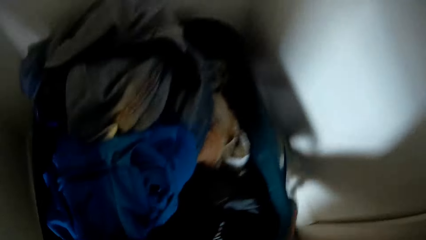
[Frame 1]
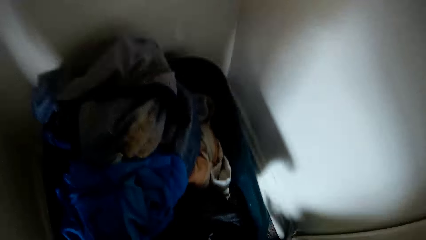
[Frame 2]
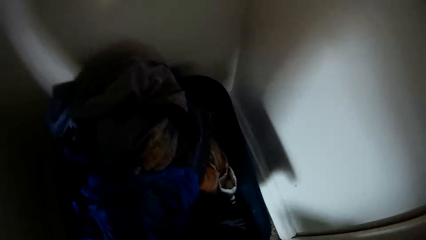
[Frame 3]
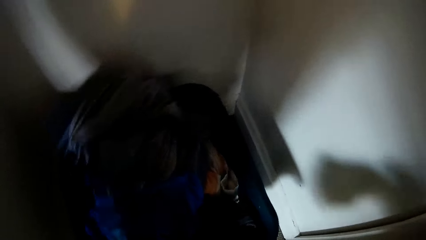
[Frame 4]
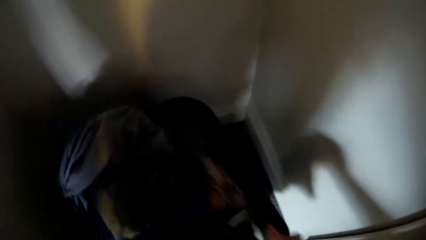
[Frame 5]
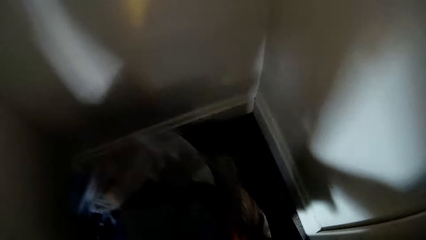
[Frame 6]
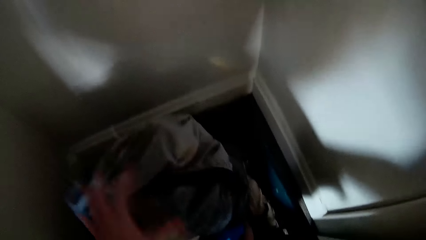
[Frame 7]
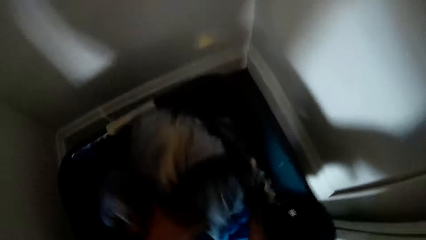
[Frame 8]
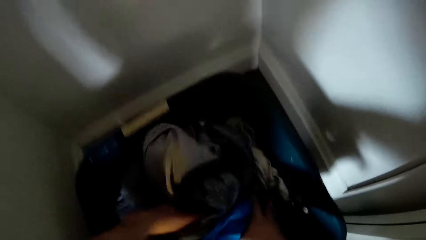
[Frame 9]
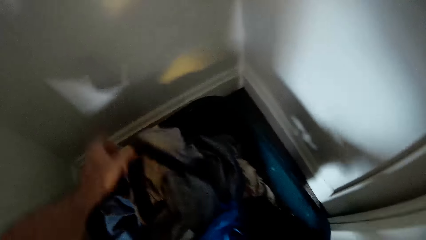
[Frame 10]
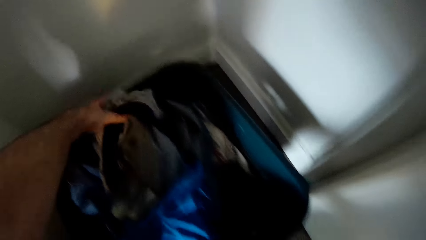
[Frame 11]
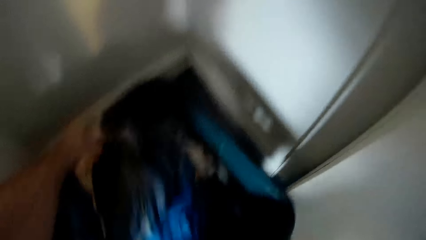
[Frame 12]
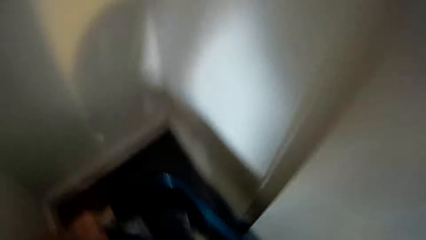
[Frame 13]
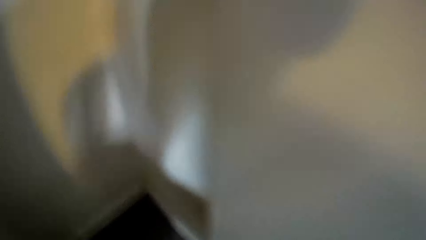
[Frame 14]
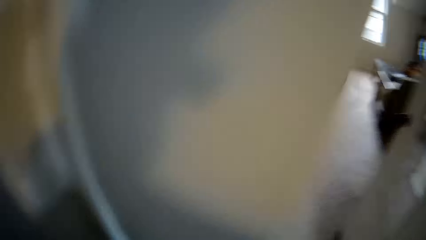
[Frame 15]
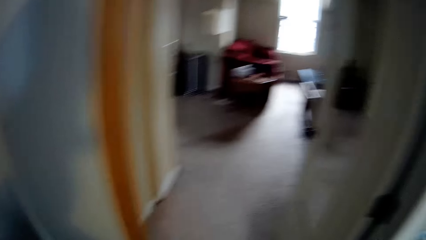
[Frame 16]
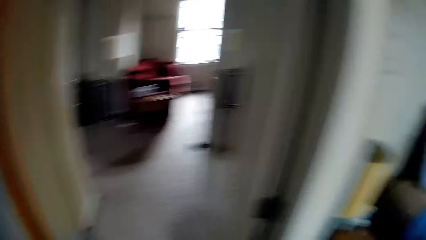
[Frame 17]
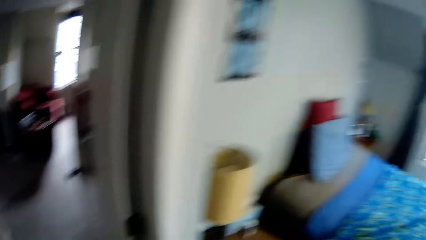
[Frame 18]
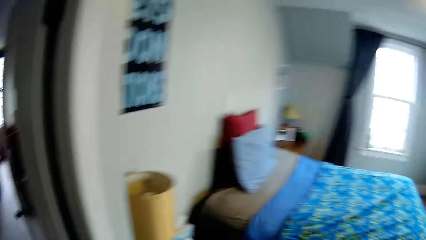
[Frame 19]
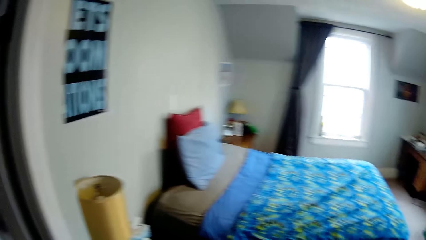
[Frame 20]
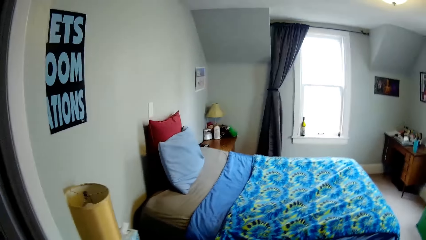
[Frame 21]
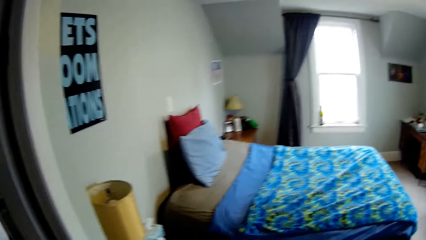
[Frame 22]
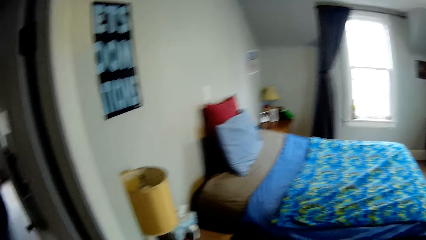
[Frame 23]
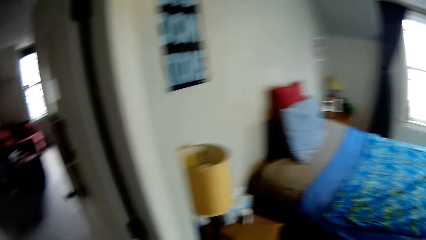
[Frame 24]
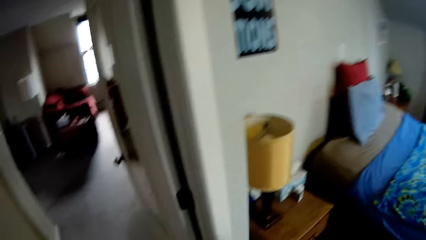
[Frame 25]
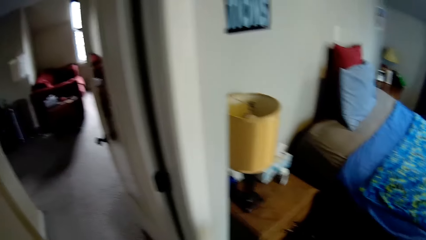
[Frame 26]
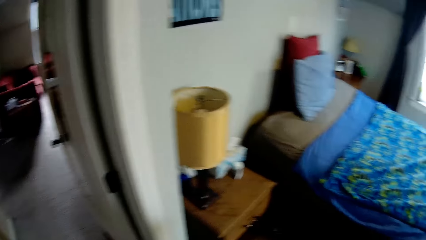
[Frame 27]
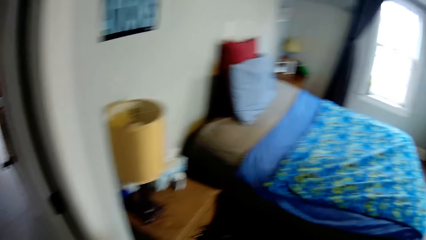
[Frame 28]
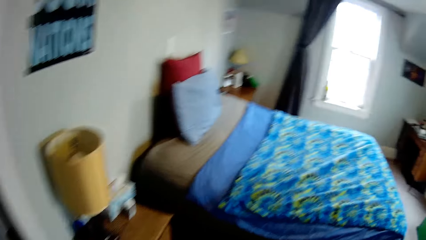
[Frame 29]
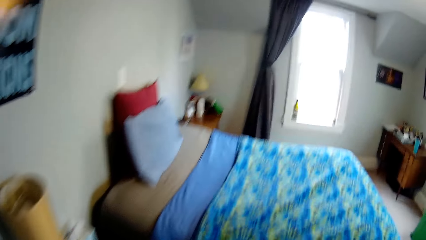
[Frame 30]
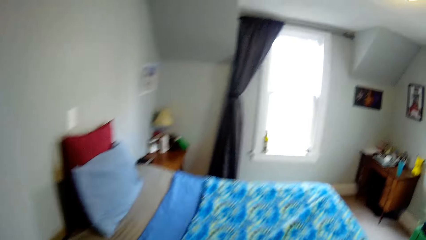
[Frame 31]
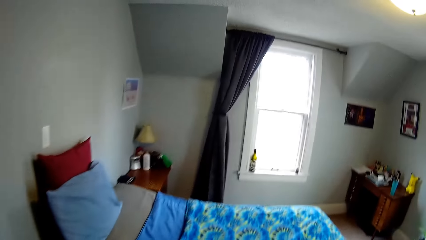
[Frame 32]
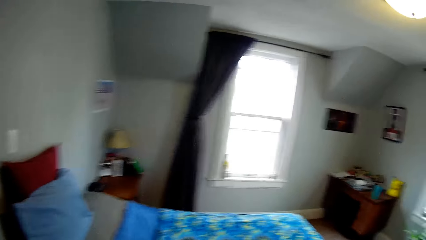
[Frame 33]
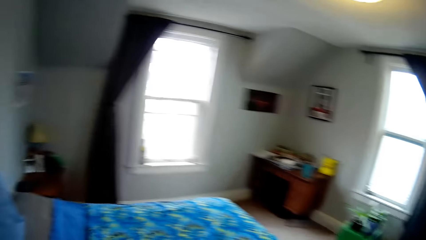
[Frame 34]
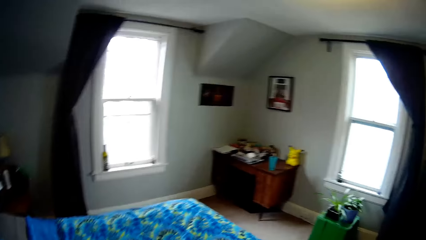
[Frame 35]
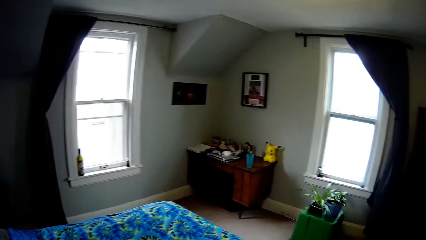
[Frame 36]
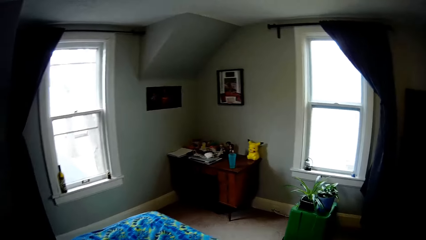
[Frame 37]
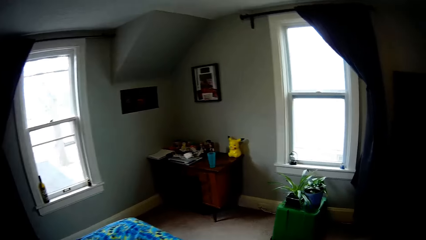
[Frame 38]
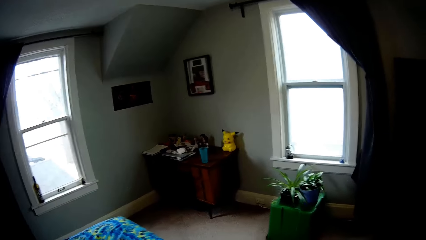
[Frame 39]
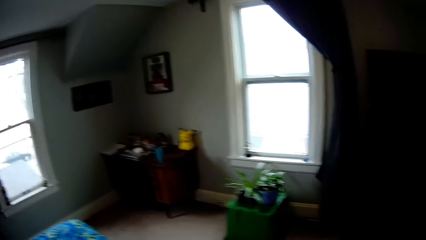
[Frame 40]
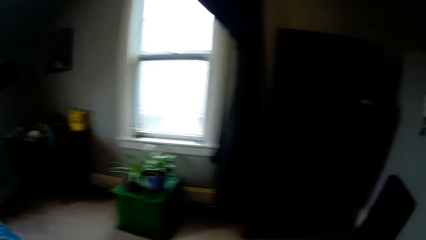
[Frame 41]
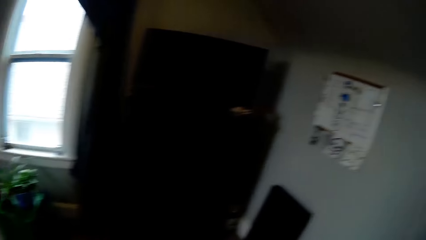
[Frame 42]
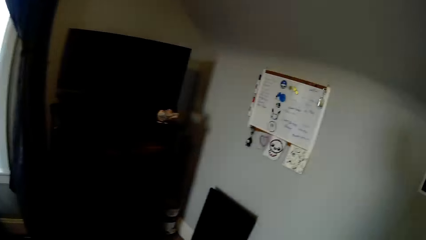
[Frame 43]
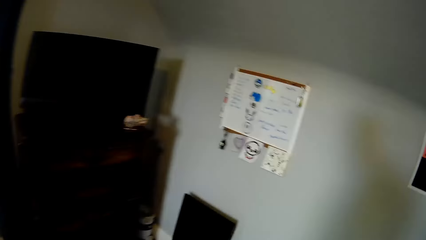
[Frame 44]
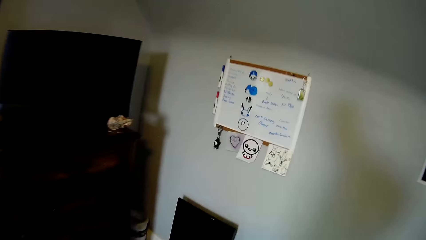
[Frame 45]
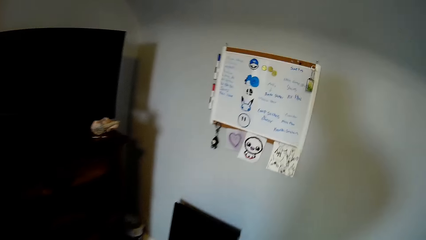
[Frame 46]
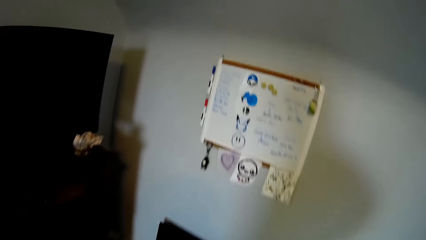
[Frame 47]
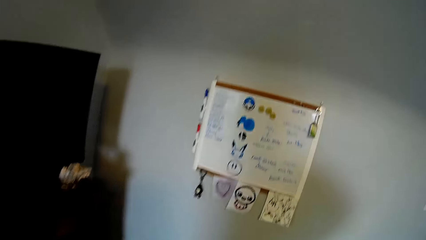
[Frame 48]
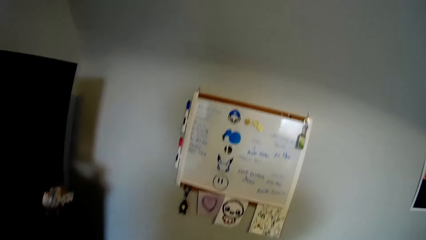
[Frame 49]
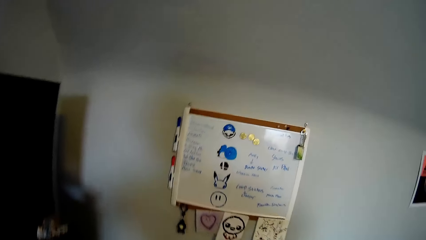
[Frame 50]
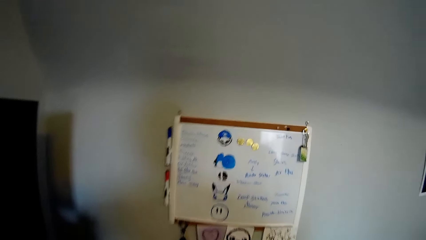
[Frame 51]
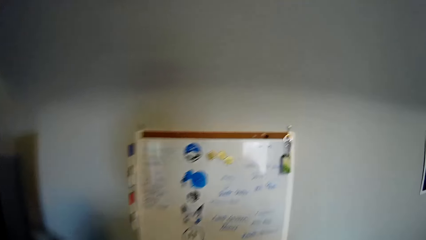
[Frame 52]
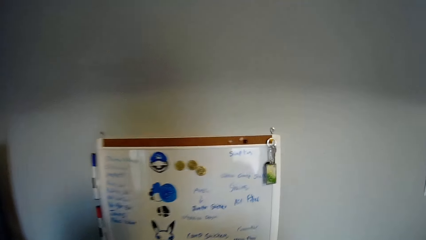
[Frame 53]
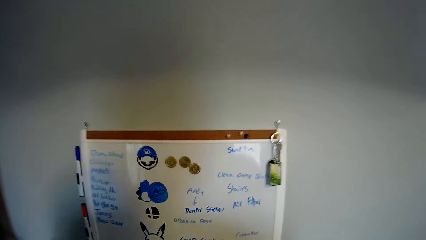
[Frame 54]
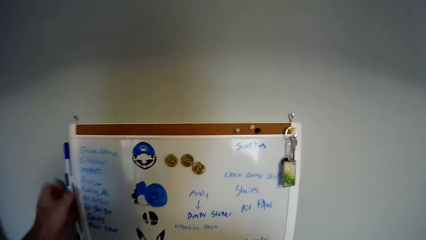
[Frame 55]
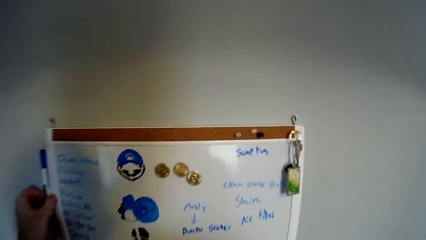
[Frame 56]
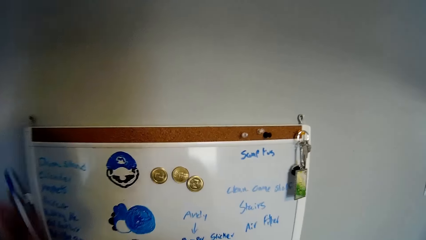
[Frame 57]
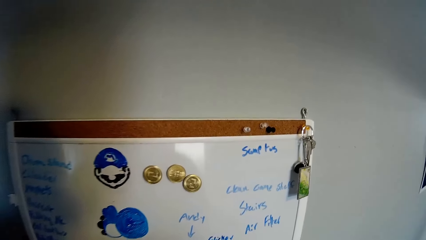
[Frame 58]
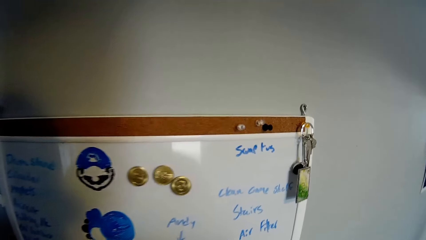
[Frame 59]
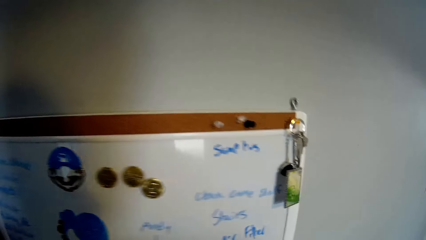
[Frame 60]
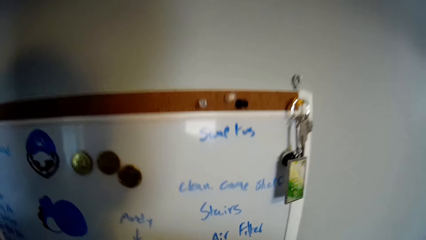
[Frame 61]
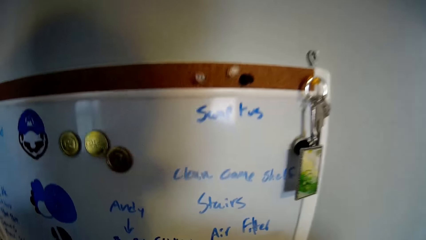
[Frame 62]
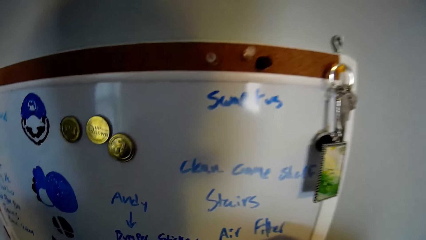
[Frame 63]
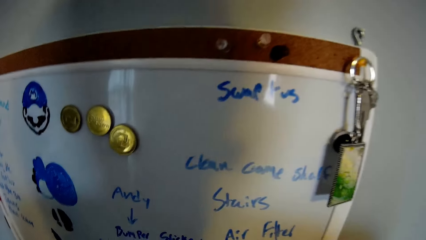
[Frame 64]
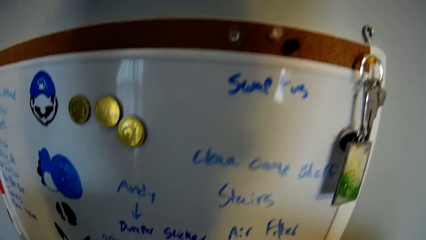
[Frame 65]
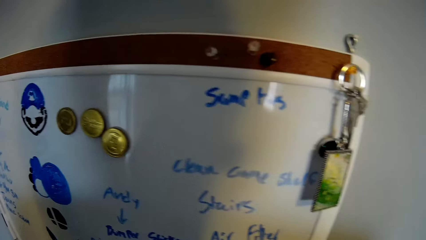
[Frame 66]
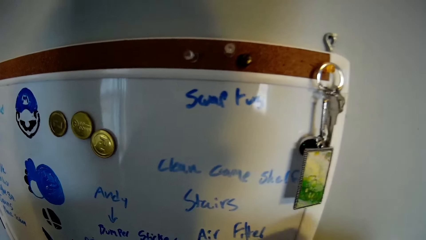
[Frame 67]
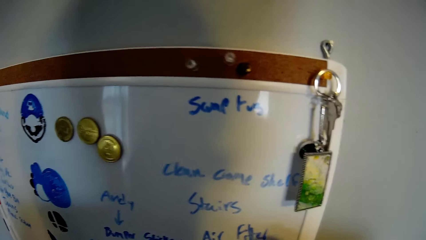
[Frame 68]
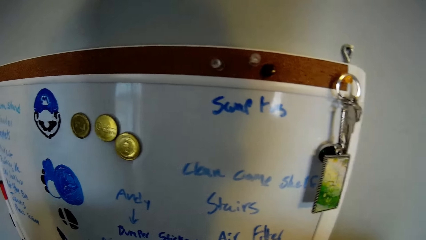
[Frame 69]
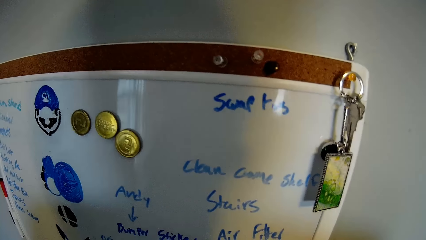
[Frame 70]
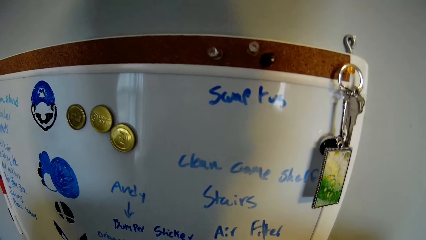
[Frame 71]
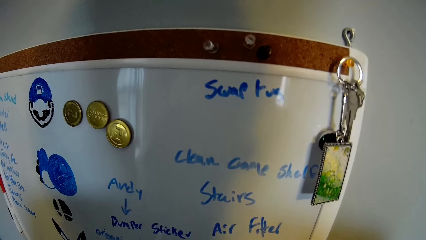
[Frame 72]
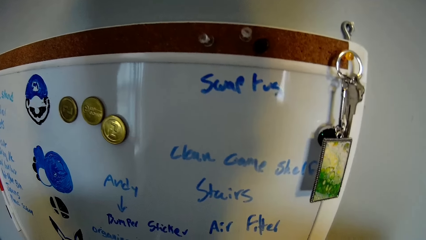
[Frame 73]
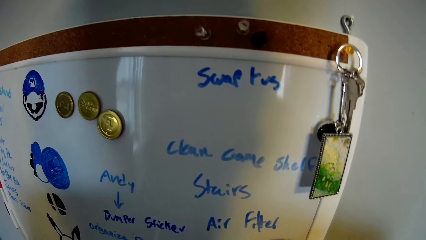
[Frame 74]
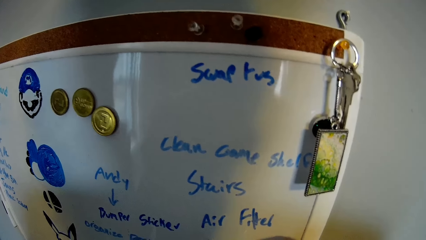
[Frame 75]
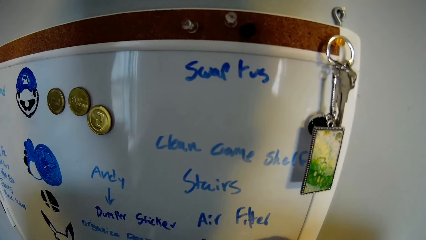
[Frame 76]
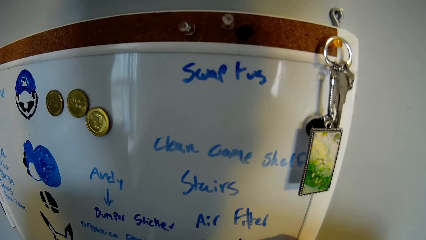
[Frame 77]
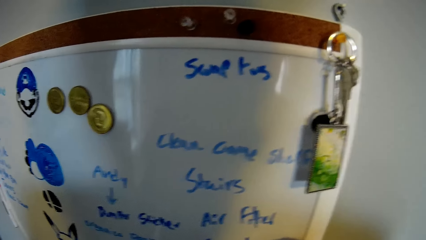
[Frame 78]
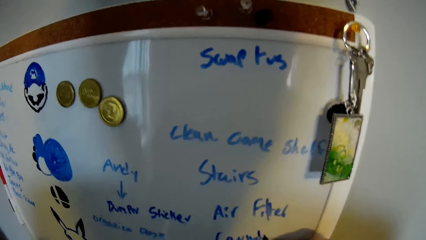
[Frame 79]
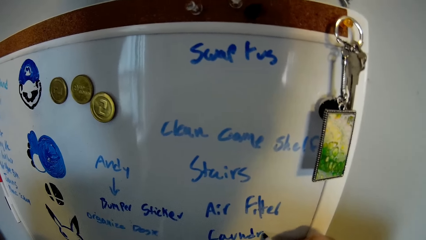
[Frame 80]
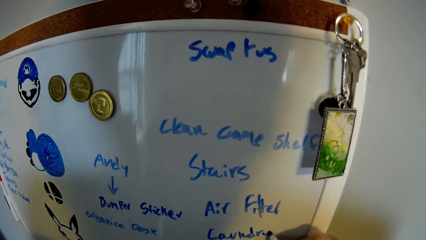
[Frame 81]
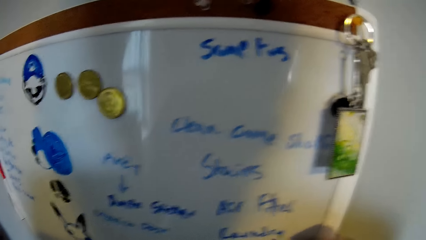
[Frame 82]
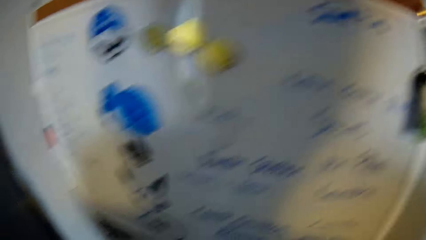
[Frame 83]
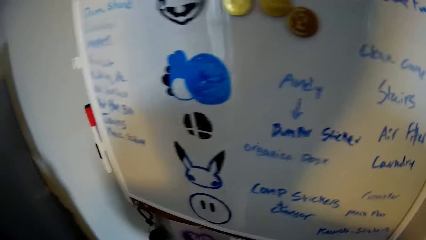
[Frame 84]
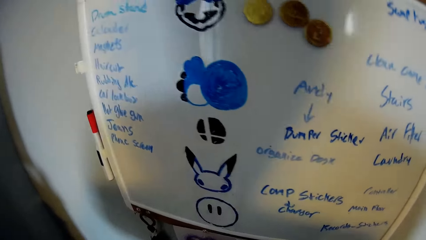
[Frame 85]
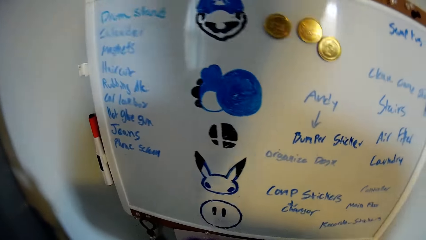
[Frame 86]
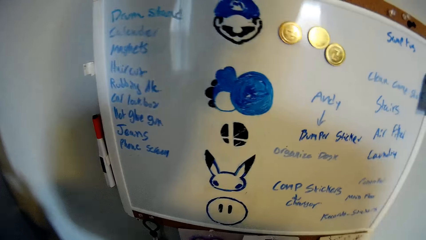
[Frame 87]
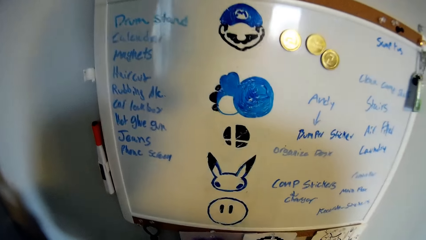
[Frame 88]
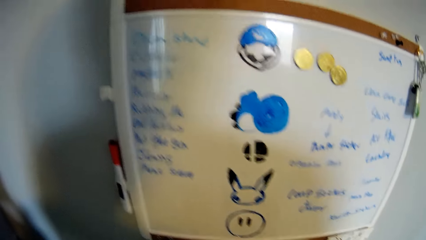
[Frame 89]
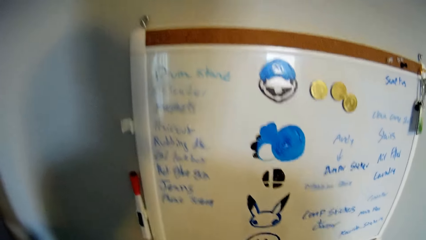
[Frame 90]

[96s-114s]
The camera wearer removes the basket from the closet. They walk around the room. They close the closet. They look around. They pick up the marker pen. They turn around the room. They put back the marker pen. They write on the whiteboard.
